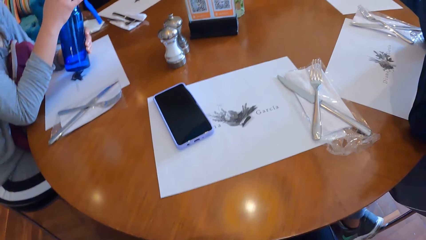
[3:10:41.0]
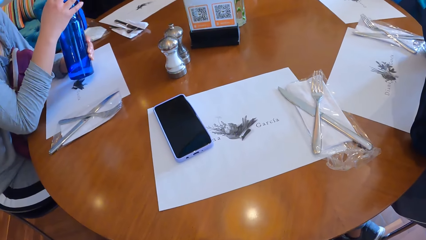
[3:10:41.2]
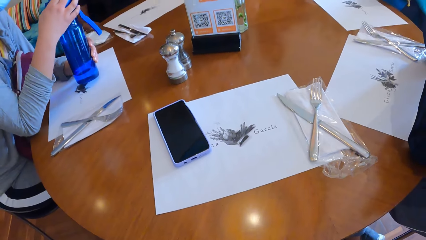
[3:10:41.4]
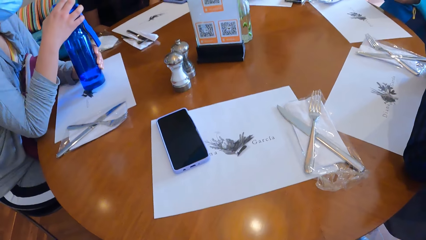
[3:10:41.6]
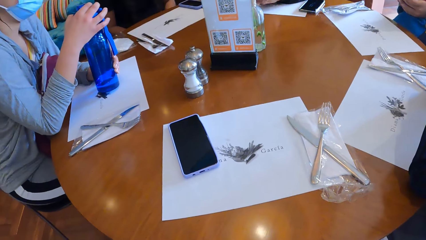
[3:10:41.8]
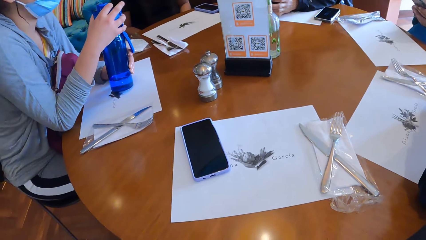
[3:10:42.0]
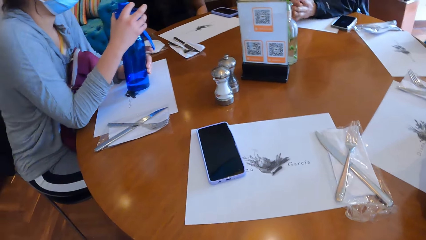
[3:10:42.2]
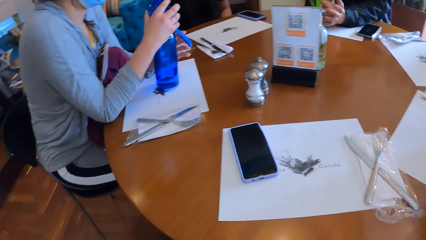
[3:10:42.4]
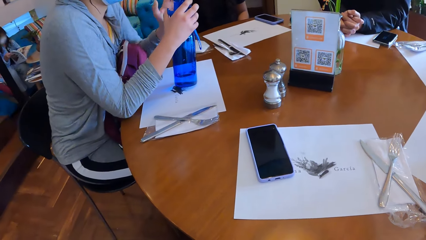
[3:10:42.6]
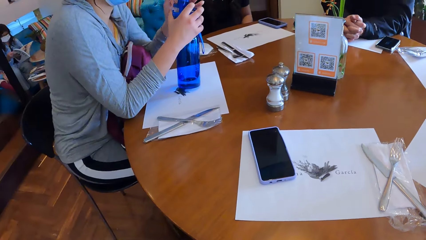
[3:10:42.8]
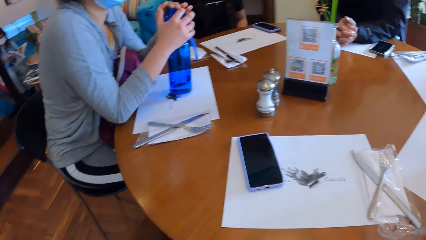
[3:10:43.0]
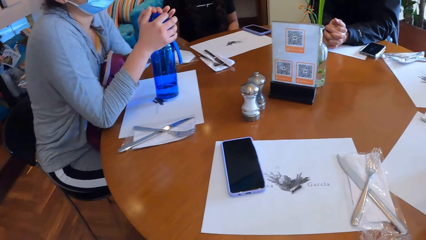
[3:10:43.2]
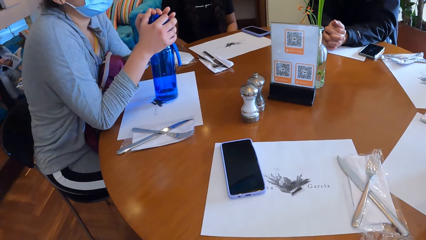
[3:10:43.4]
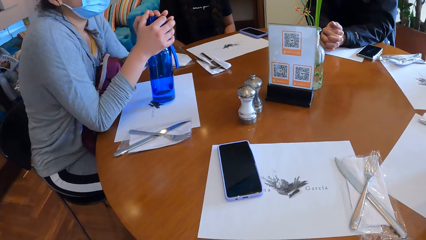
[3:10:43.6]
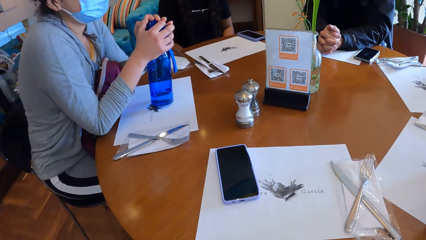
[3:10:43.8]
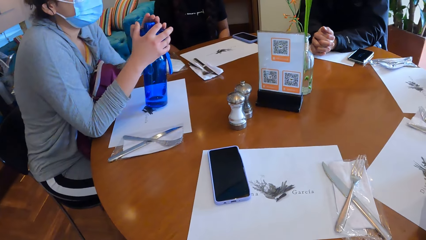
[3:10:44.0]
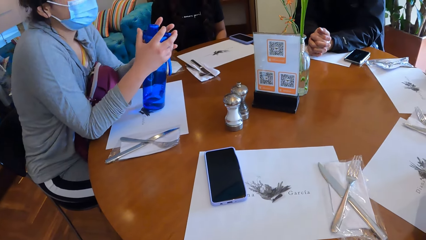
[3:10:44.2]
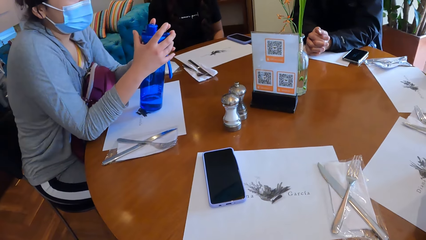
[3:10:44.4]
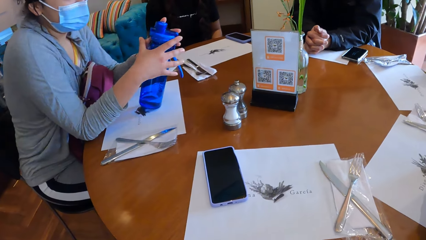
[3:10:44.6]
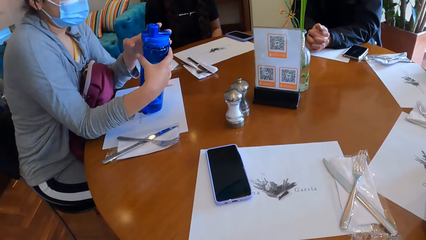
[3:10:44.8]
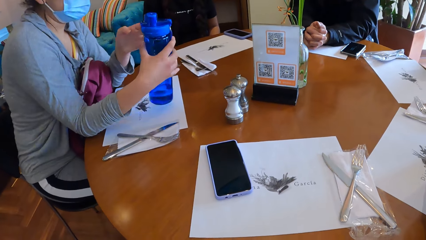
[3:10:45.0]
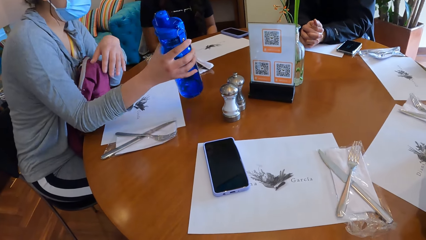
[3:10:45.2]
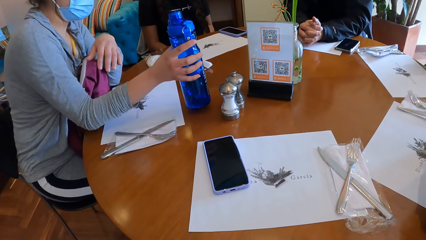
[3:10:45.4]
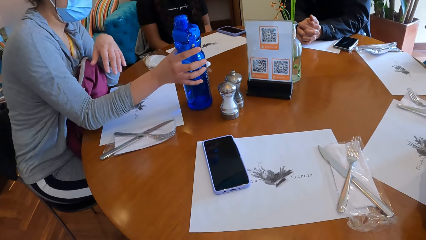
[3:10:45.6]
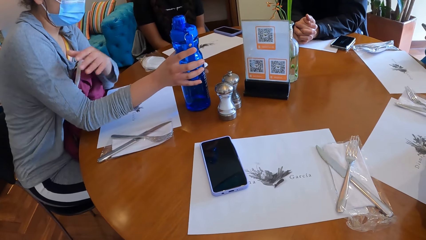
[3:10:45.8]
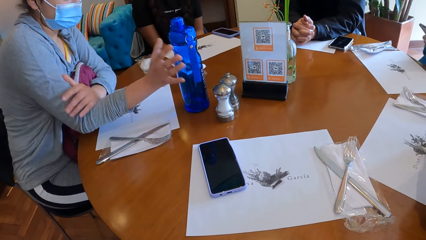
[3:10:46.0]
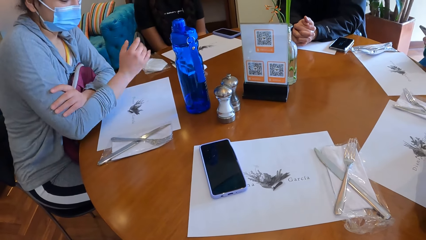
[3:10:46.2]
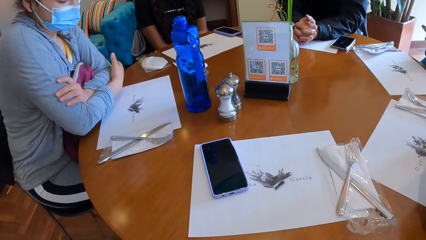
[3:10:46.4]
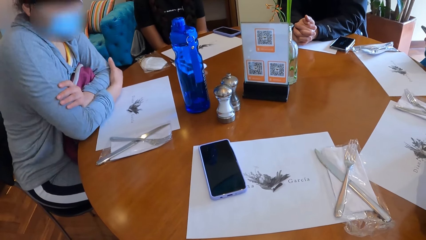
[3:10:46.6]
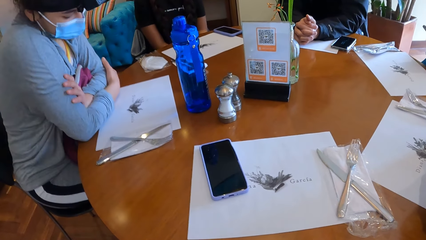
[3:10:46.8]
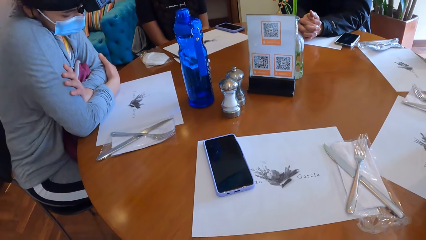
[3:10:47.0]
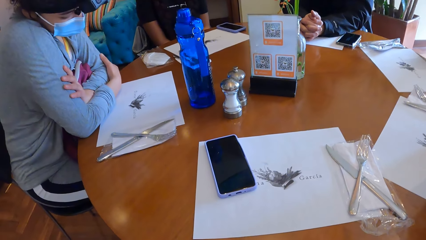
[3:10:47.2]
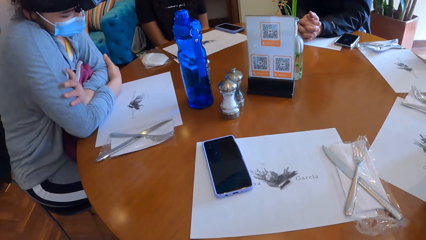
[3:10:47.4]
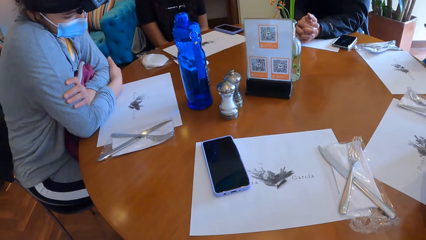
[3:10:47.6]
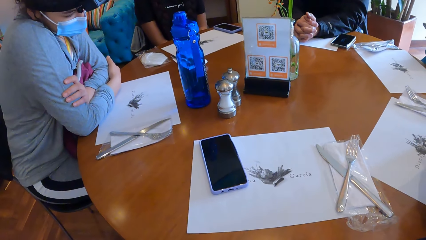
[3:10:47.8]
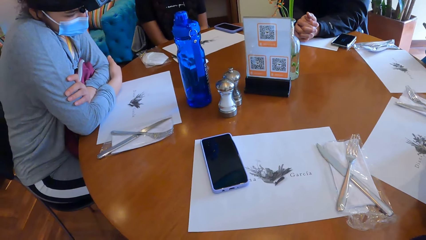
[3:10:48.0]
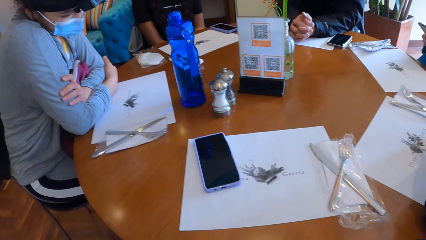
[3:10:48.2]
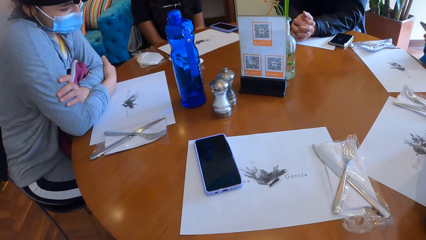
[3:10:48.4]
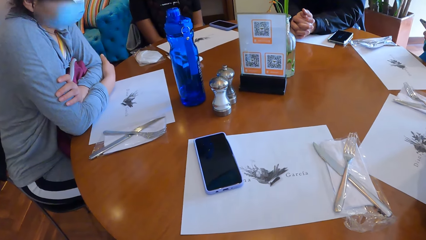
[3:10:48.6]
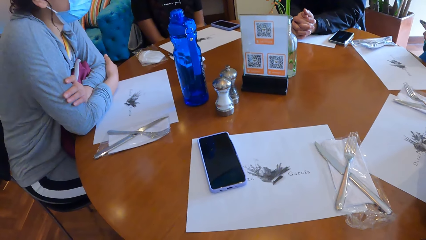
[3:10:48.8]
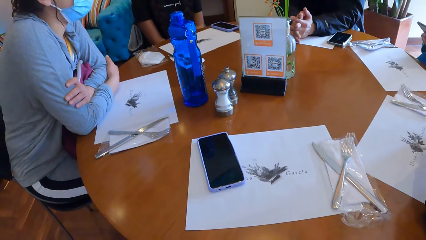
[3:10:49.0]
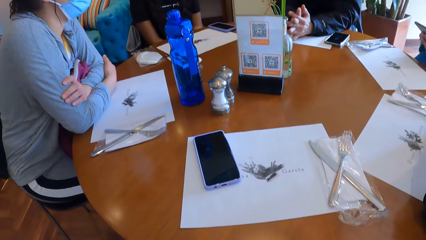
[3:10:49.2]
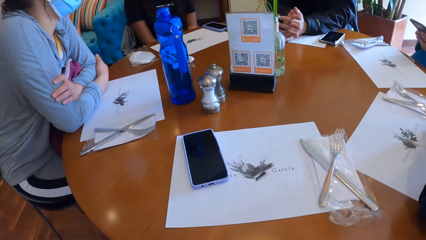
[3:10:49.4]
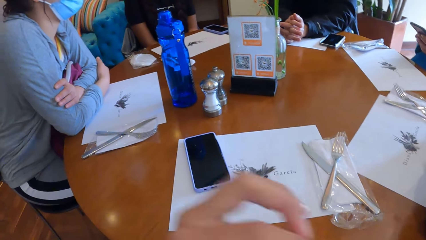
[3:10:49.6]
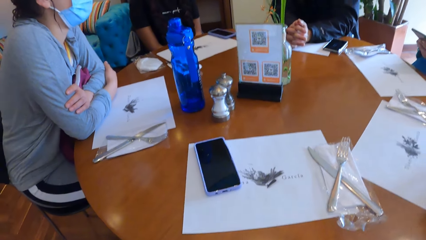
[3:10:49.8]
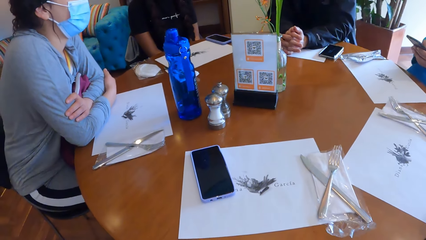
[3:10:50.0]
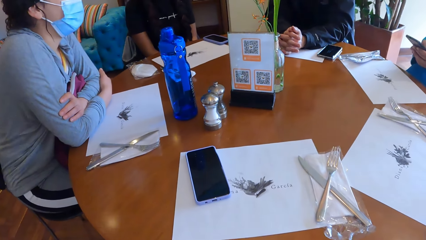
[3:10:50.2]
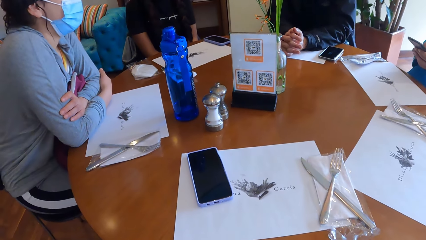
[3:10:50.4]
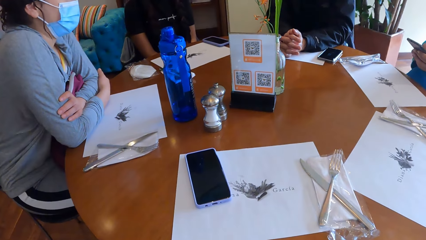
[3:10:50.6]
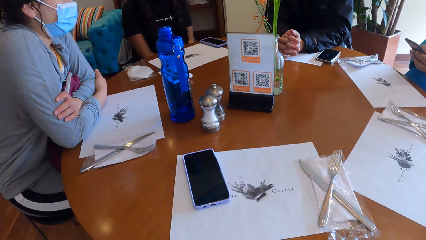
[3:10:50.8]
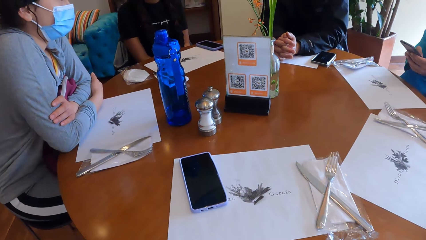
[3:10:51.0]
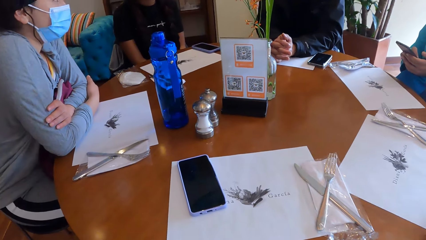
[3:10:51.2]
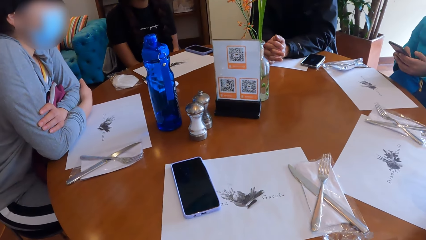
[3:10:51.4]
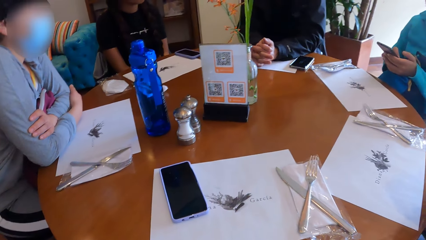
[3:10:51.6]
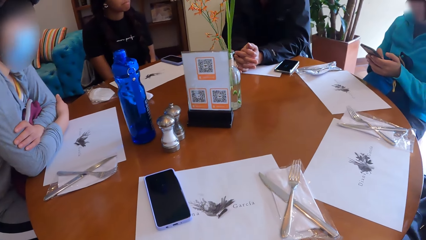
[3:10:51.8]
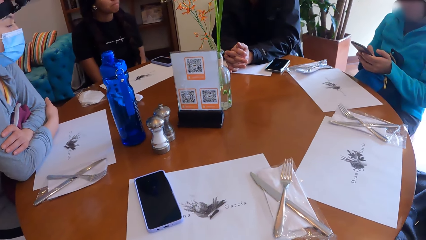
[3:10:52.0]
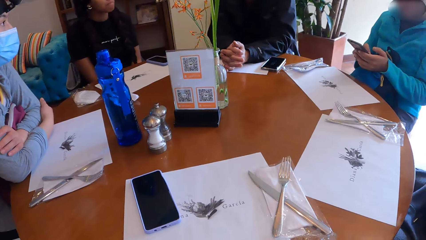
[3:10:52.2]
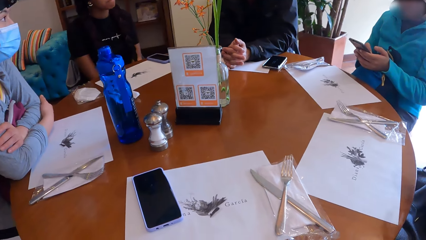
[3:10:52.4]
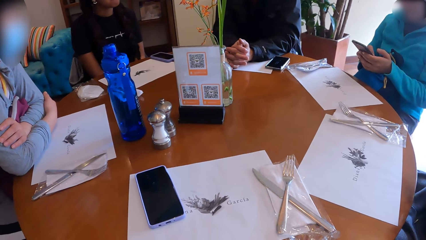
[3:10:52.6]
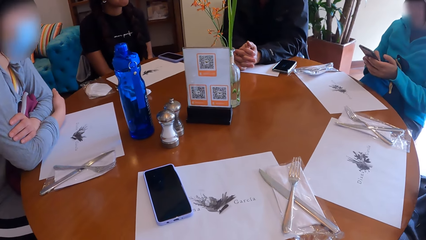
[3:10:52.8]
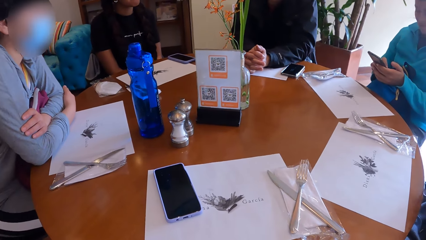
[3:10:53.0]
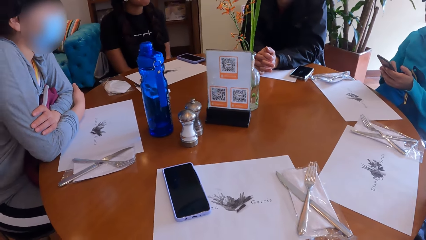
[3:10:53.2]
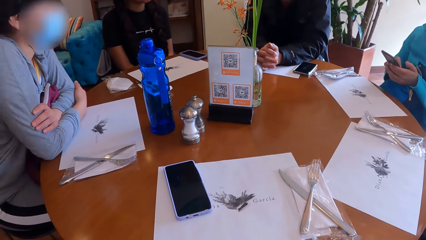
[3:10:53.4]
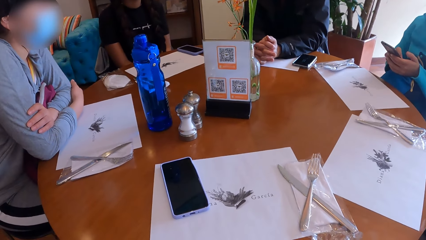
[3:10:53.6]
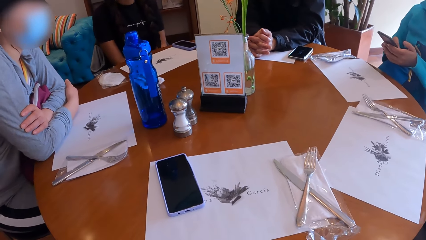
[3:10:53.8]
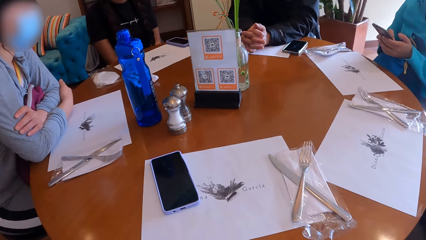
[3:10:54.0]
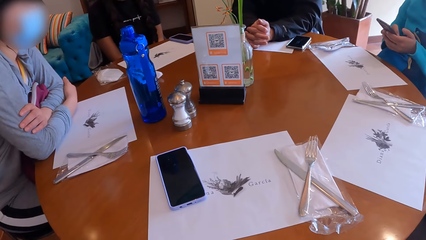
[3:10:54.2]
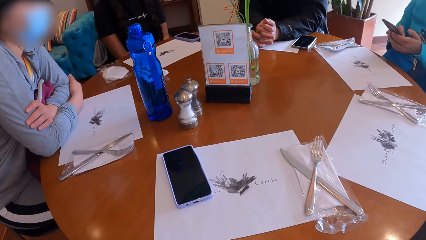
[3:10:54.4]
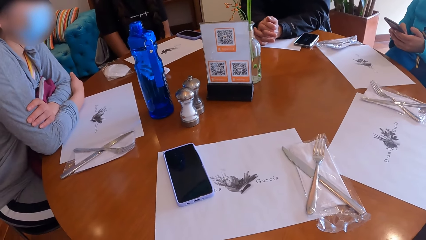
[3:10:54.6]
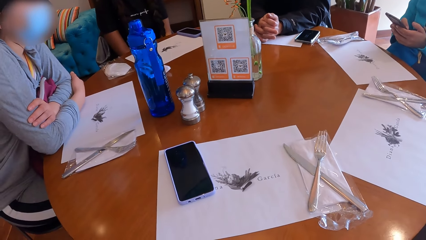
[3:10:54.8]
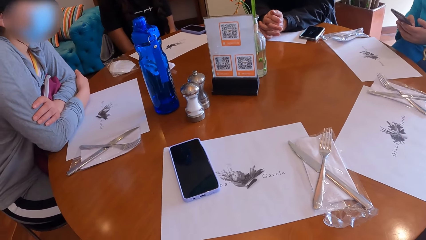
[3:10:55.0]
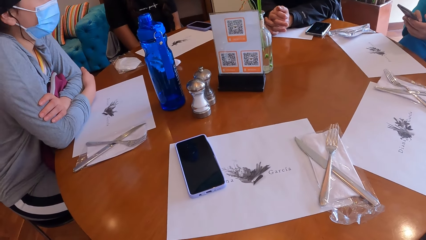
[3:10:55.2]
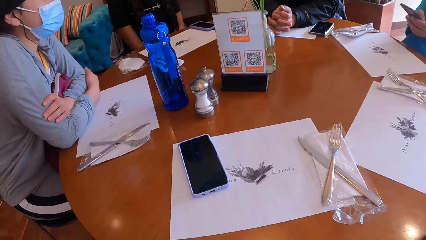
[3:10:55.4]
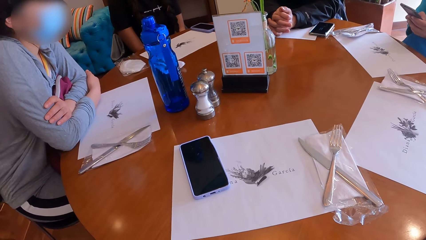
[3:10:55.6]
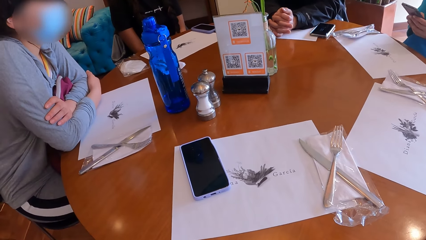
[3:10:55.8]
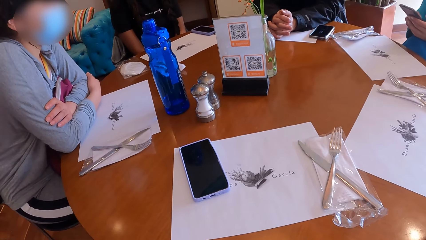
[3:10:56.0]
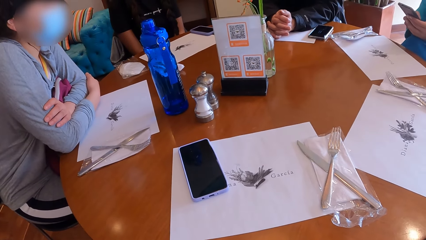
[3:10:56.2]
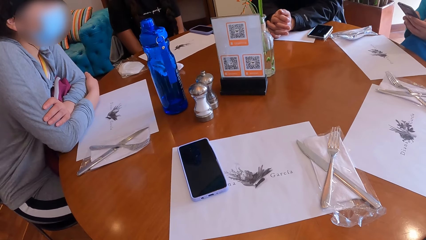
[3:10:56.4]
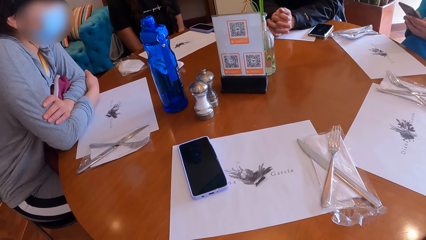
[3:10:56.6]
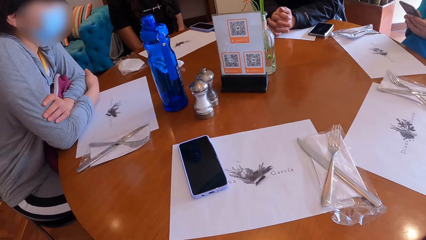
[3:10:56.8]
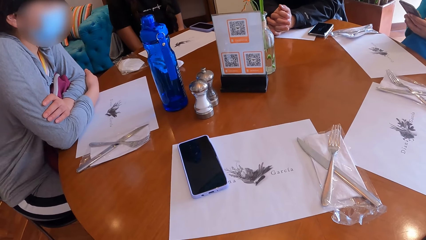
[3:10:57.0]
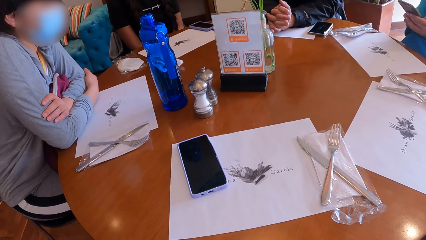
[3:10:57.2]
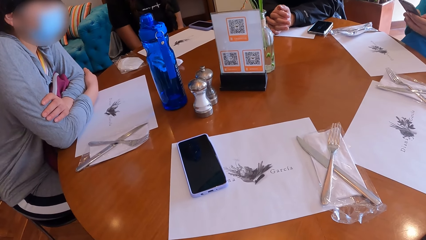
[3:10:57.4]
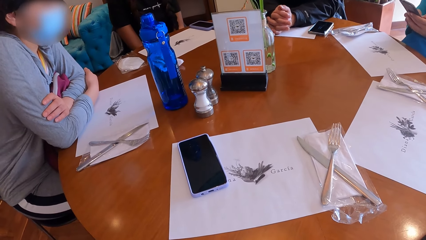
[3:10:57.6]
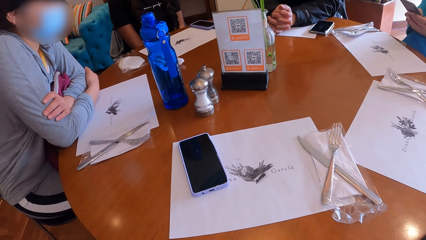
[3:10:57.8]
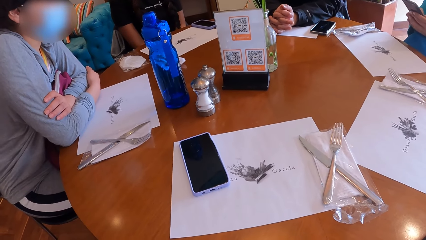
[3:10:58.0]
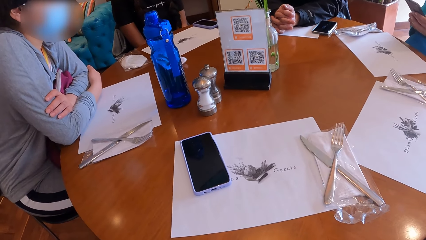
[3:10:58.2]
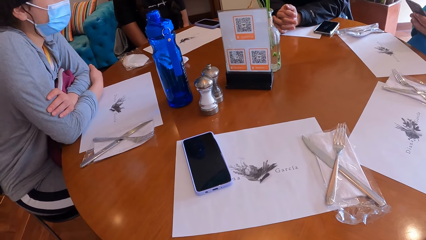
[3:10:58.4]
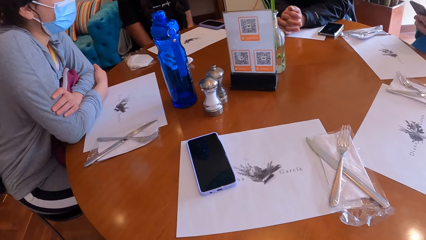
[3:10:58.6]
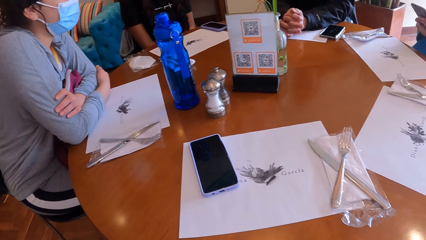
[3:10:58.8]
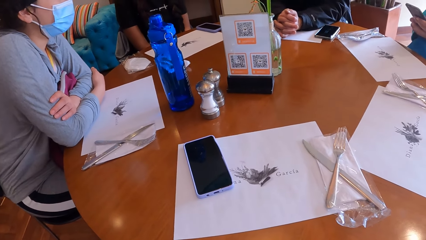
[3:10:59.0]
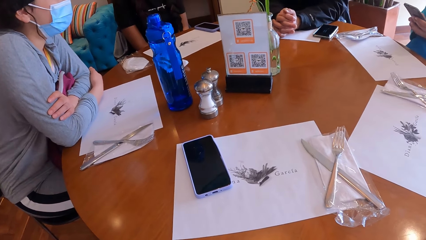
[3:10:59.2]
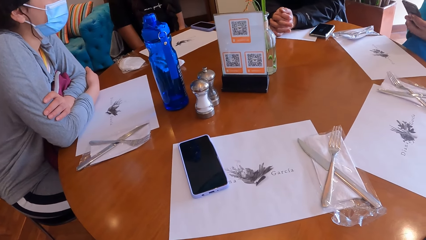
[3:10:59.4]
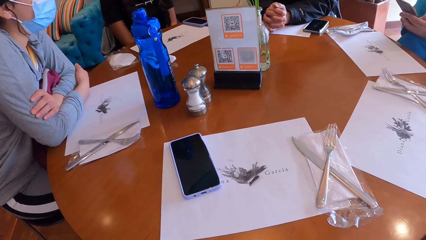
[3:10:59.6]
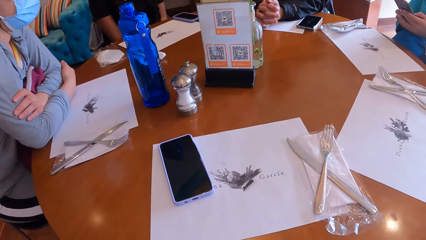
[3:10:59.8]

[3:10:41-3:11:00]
The camera wearer looks around. A person puts a hand on the table. A woman moves the water bottle. The woman drops the blue water bottle on the table with her right hand. The woman crosses a hand. The camera wearer lowers a hand.
